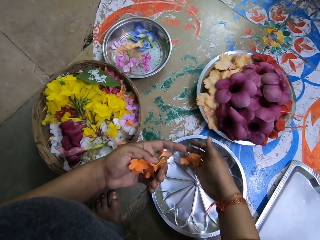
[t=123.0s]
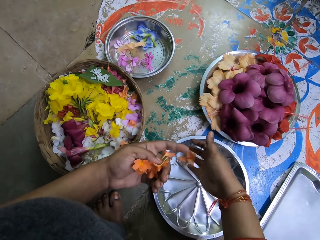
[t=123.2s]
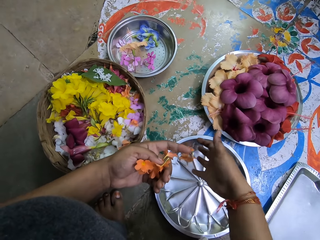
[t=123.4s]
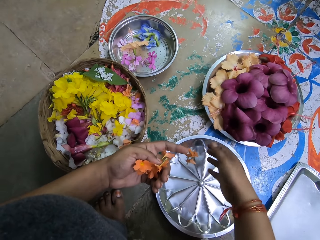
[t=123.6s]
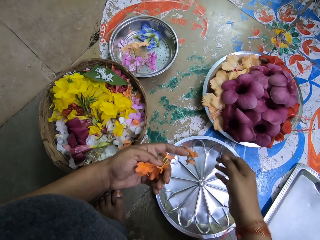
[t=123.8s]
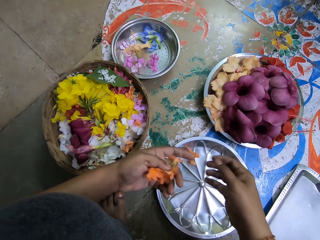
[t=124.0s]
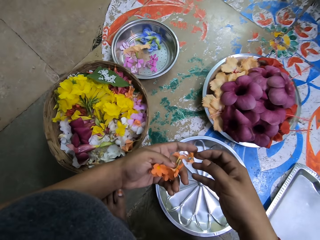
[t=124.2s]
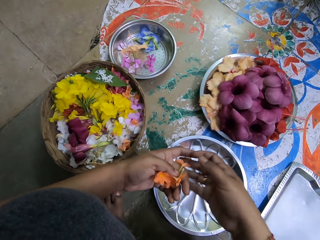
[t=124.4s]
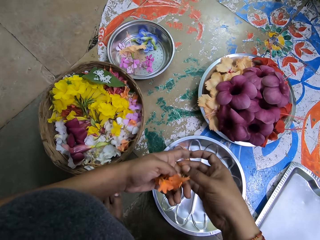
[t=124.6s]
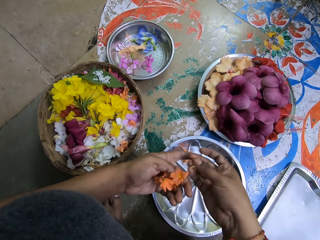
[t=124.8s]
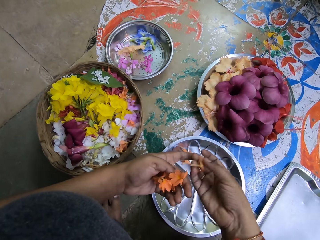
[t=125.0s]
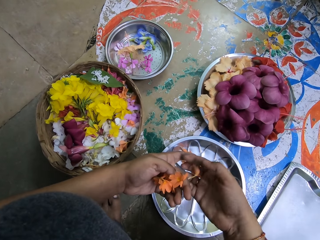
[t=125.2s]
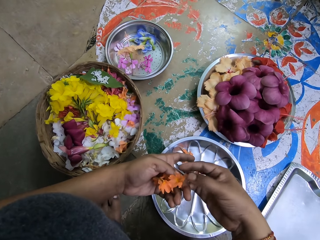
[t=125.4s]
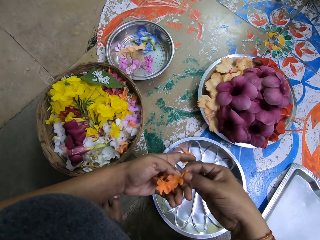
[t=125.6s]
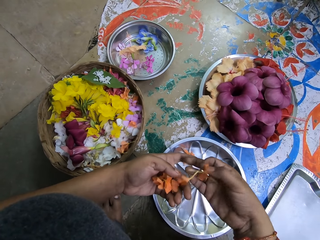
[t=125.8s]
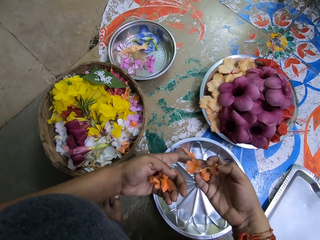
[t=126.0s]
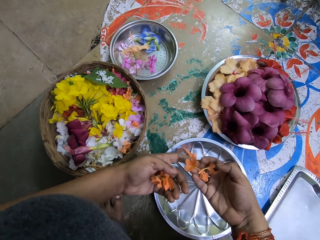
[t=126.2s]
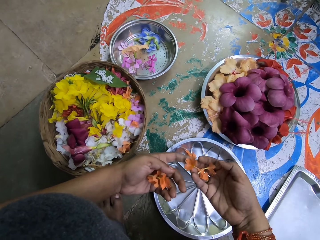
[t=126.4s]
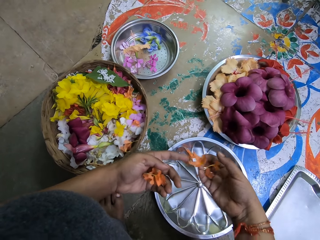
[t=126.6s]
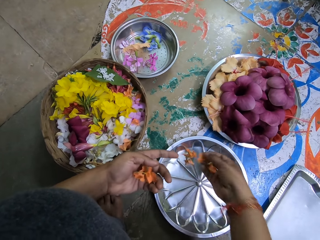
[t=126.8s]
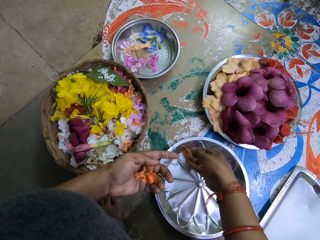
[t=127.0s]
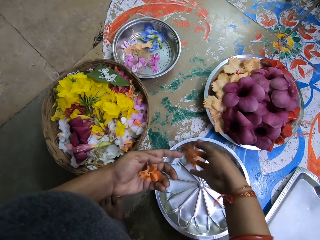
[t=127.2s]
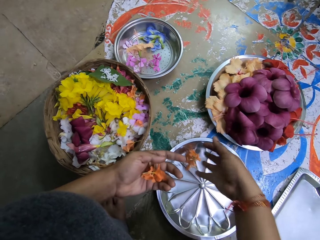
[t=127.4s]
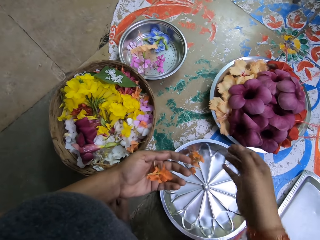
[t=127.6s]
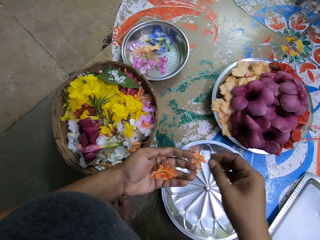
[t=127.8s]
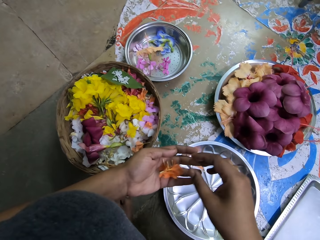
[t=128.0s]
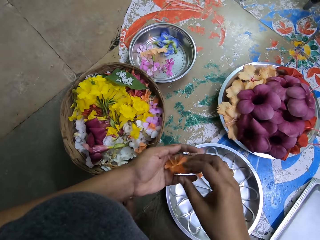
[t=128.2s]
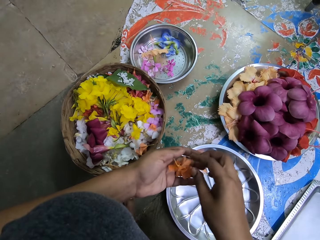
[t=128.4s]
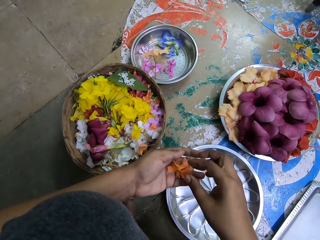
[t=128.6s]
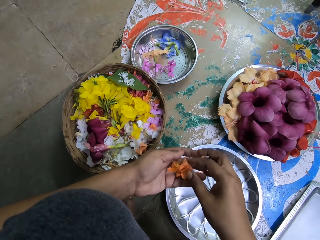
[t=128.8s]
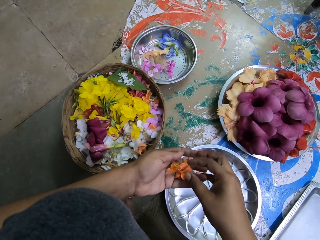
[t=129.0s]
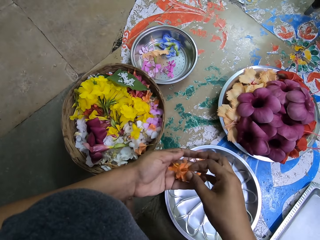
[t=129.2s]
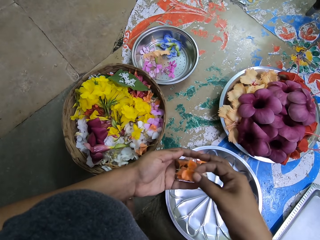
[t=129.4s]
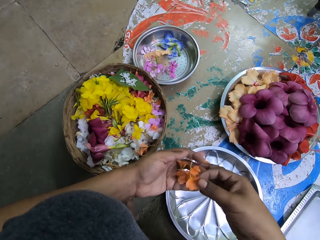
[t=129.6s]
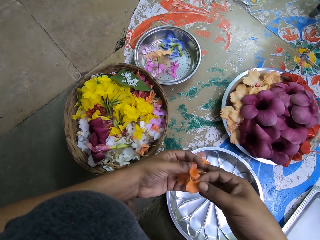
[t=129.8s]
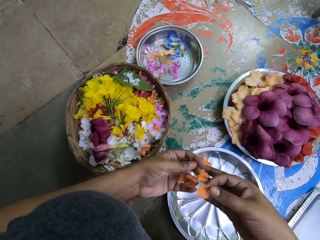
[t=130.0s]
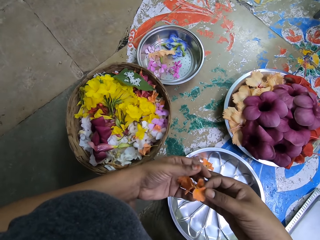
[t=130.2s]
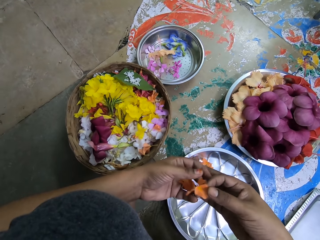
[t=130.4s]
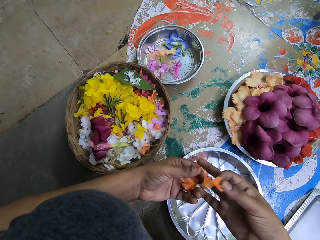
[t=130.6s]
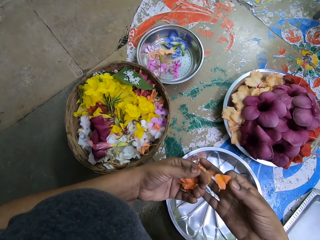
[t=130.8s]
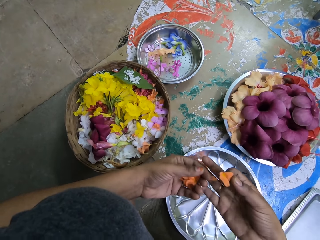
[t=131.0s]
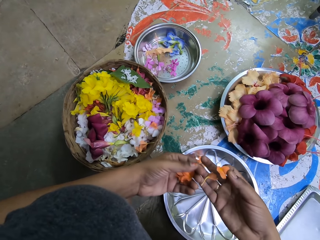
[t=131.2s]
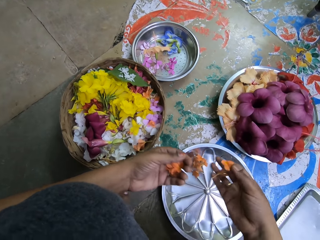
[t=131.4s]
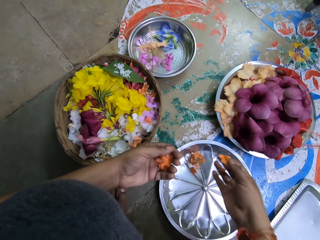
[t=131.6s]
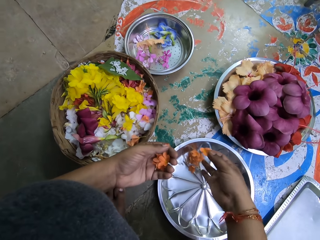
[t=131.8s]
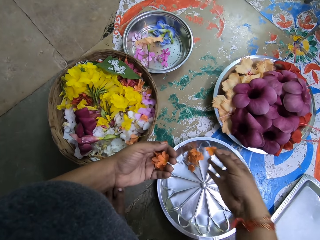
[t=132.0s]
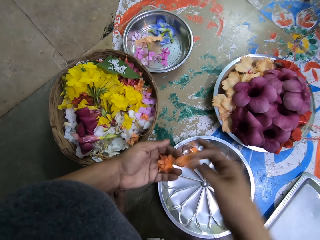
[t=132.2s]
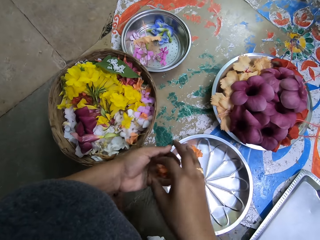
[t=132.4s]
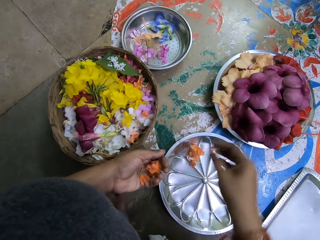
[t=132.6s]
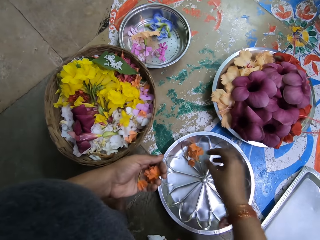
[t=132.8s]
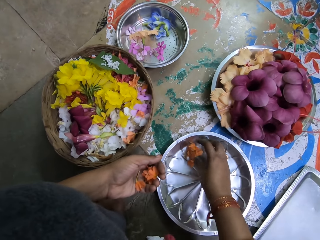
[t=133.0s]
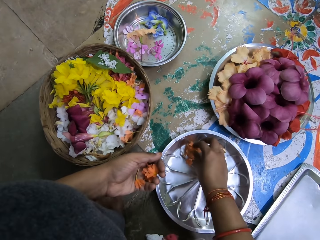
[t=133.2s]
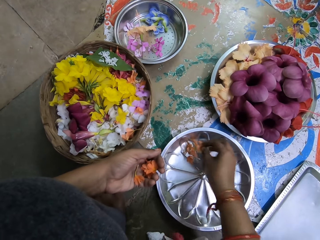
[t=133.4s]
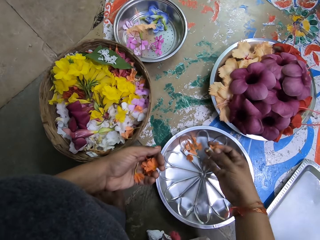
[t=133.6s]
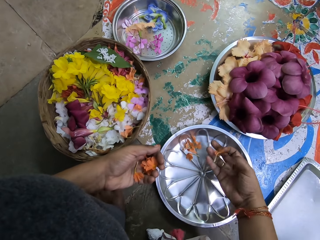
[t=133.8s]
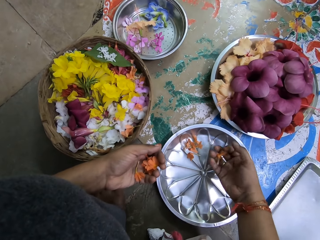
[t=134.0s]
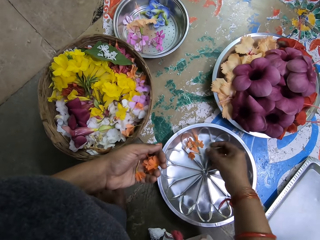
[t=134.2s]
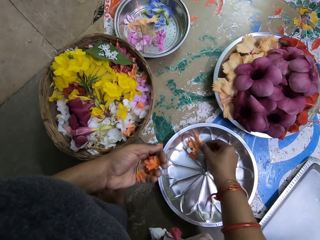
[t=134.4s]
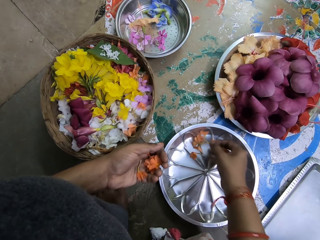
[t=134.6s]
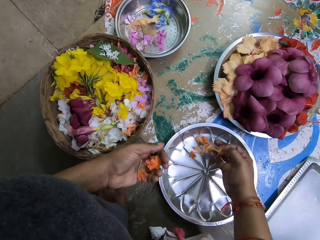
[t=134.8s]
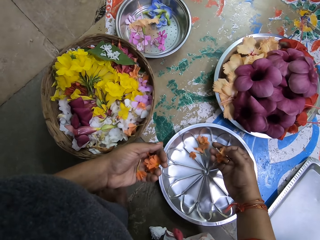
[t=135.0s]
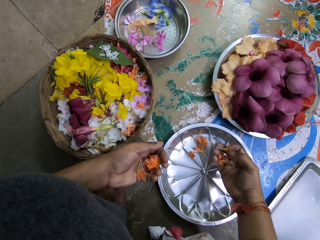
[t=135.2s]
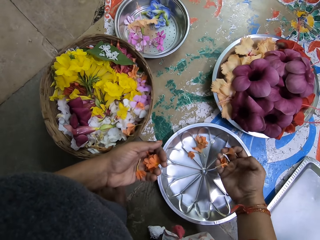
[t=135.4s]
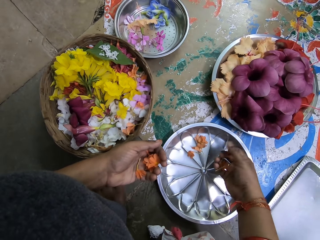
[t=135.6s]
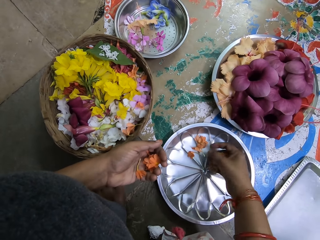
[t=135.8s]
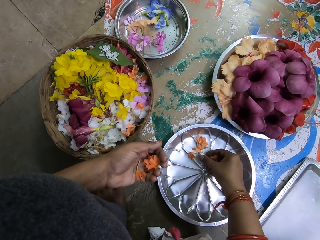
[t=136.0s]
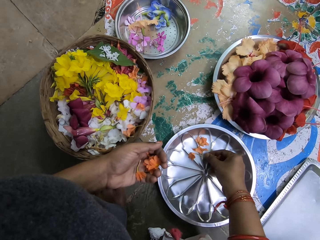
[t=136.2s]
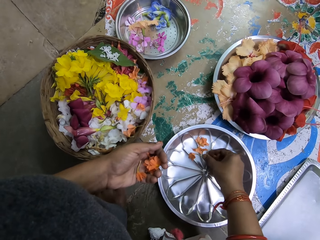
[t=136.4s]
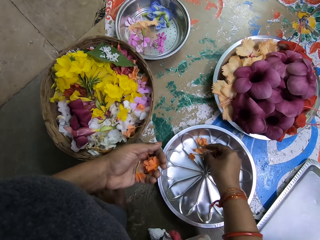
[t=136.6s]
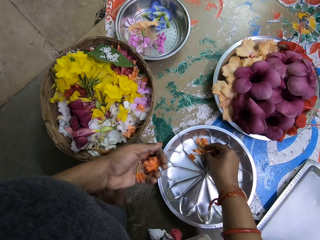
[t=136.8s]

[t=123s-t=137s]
The camera wearer grabs a flower. She counts the flowers. She takes some day lilies from her left hand to the tray with her right hand. She takes a day lily from the tray to her left hand with her right hand. She takes the day lilies from the tray with her right hand. She counts the flowers.

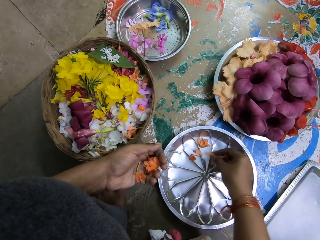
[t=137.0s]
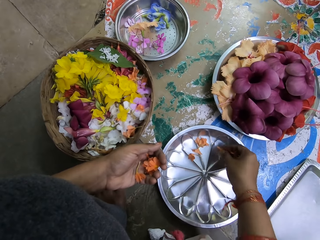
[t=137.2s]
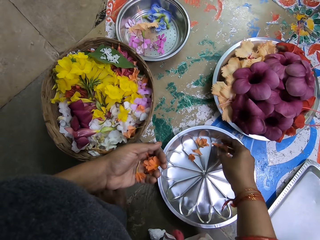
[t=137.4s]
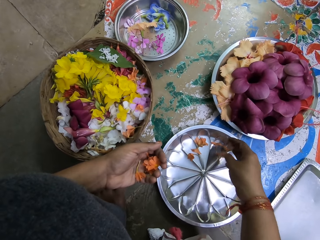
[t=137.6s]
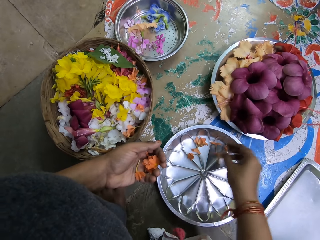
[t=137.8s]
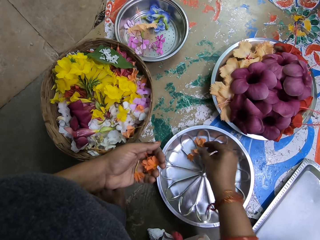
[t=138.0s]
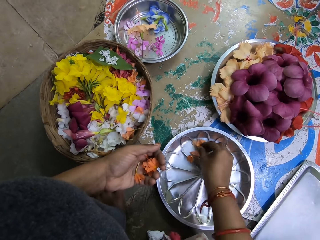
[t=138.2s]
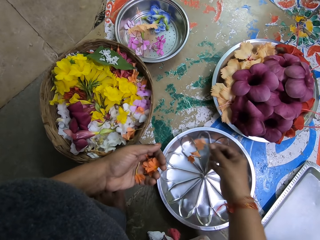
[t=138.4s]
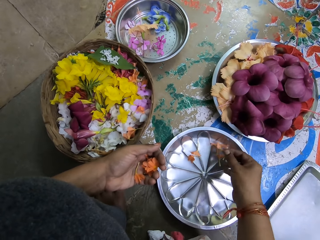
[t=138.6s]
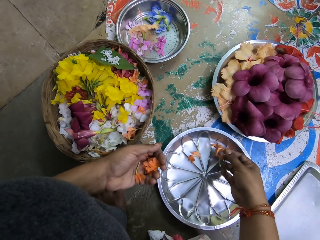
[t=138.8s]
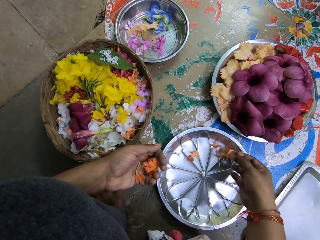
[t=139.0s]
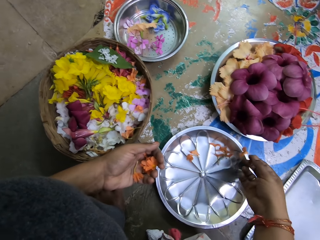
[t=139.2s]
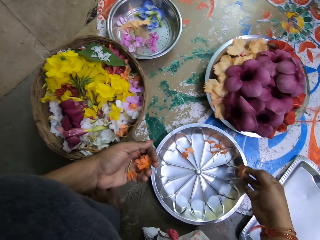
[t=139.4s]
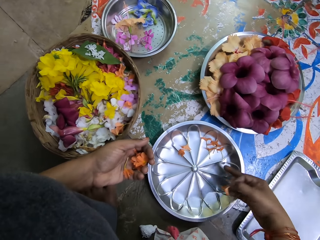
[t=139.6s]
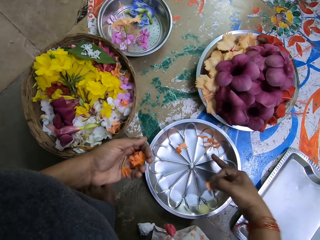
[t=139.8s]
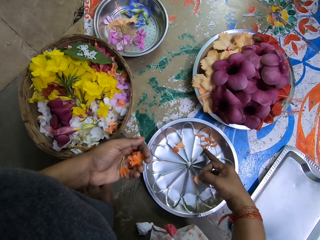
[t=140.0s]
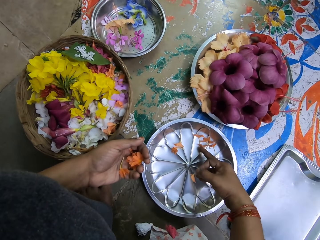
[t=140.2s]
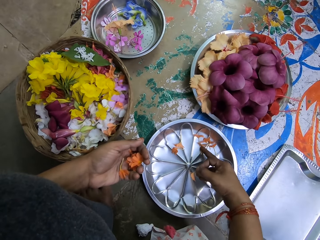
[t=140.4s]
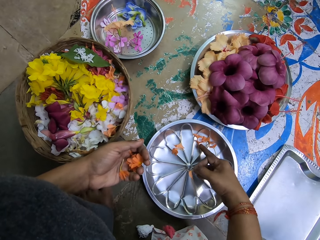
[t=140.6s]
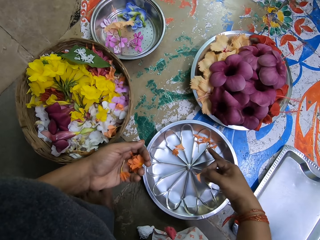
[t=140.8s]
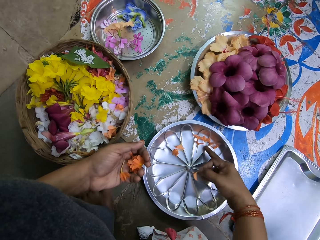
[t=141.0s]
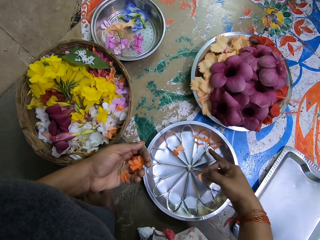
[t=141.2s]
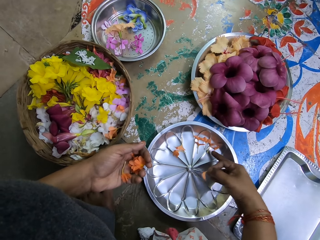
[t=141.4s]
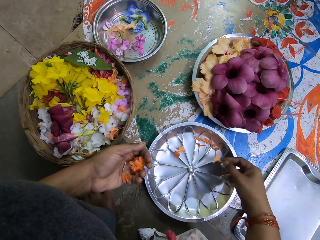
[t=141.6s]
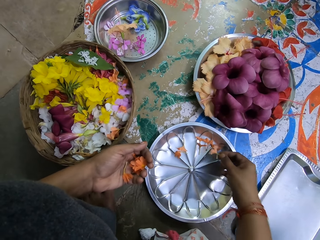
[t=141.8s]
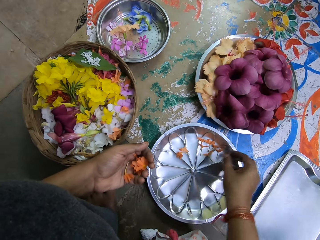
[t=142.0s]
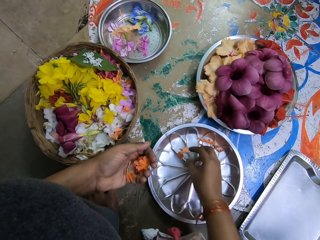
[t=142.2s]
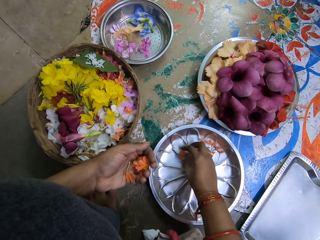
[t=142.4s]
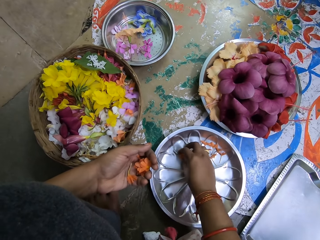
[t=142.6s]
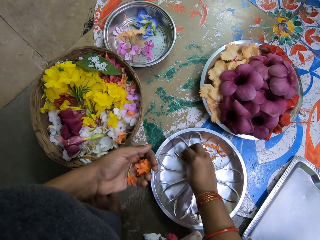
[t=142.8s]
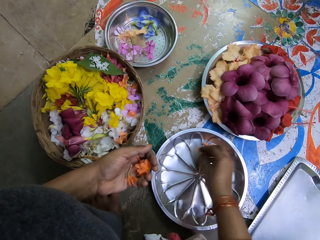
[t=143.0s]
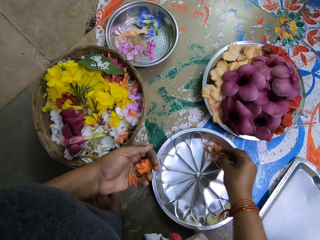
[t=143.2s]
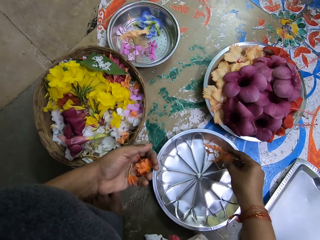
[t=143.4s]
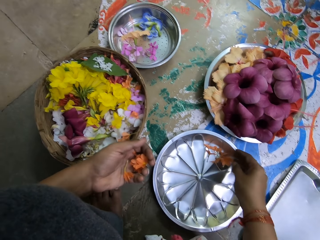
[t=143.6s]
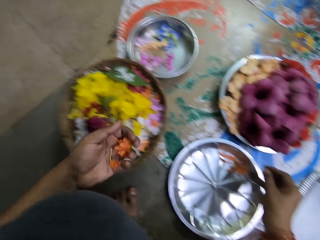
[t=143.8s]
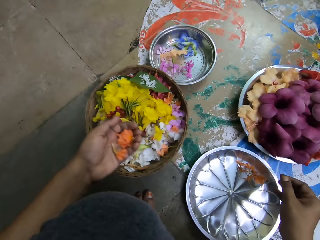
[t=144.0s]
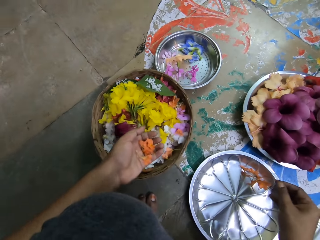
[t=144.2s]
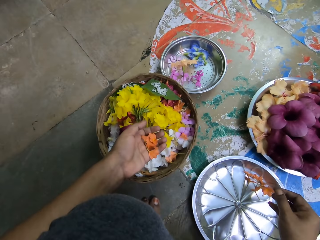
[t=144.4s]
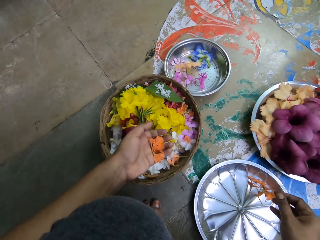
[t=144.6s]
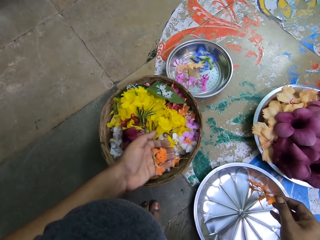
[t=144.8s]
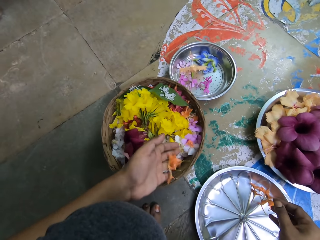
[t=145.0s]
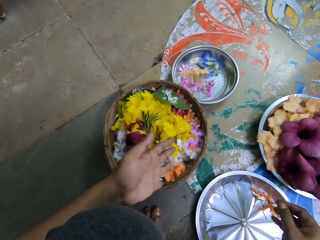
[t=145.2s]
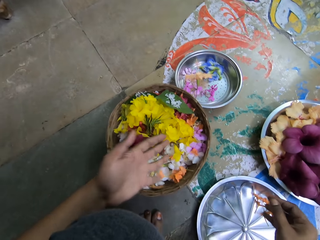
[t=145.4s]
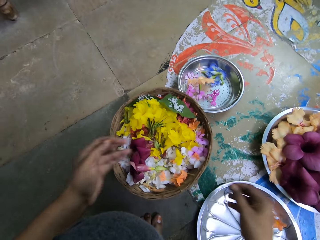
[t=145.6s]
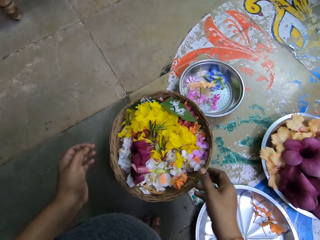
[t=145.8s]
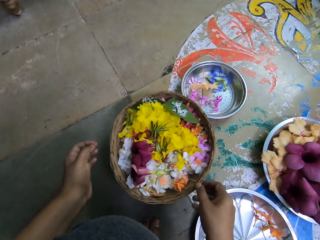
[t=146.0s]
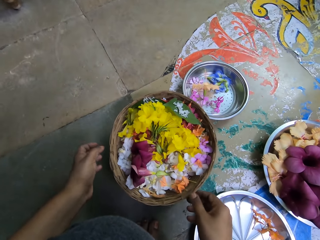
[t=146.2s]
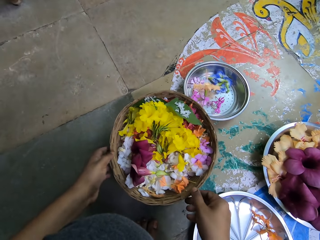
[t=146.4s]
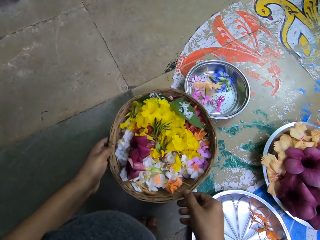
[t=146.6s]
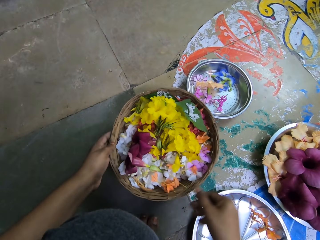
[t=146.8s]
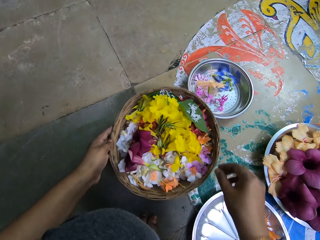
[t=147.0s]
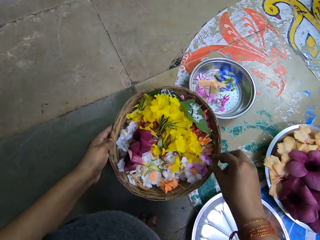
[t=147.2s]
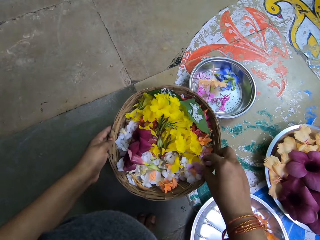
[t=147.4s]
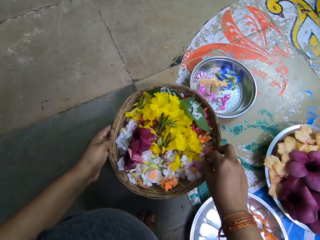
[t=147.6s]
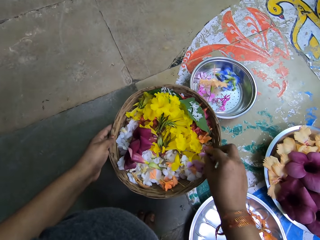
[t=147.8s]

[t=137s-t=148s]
The camera wearer puts the flowers on the tray. She grabs a flower. She arranges the day lilies on the tray with her right hand. She puts the flowers on the tray. She grabs a flower. She puts the flowers on the tray. She puts the day lilies in her left hand inside the basket. She grabs the basket.
